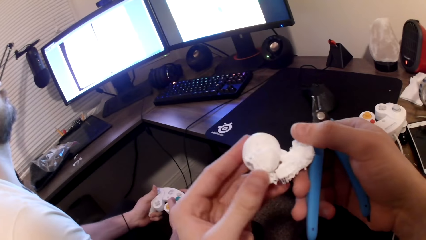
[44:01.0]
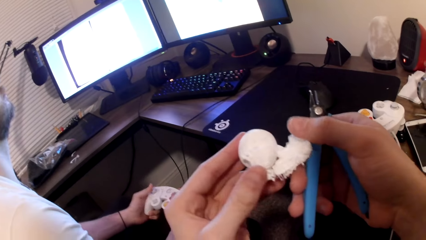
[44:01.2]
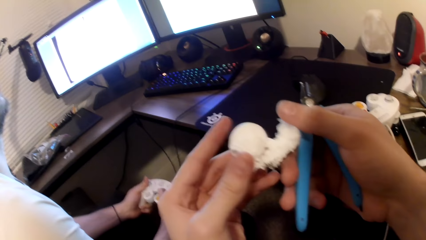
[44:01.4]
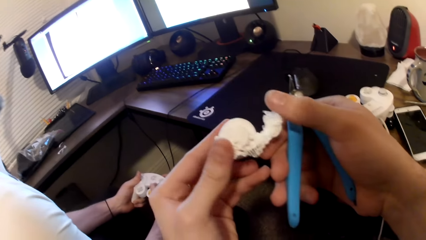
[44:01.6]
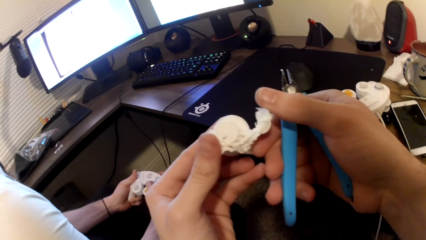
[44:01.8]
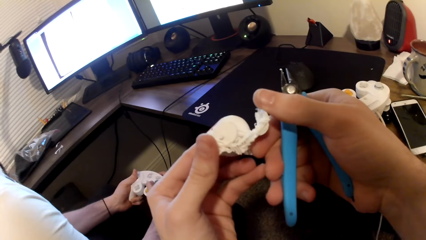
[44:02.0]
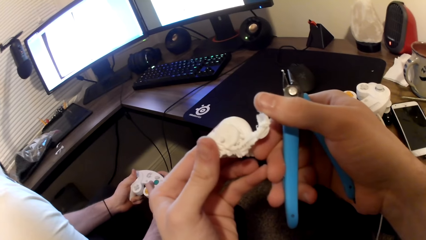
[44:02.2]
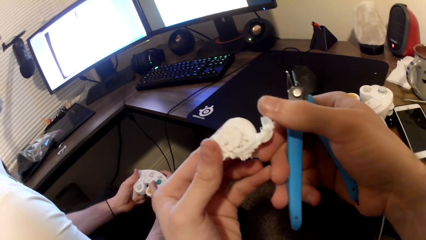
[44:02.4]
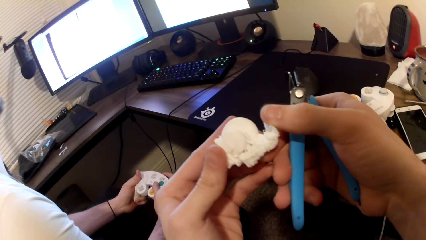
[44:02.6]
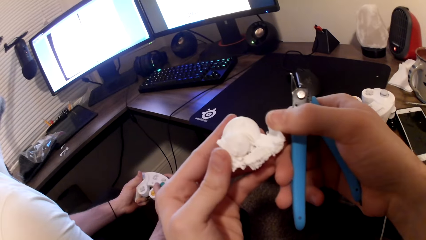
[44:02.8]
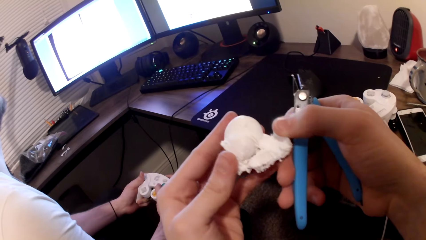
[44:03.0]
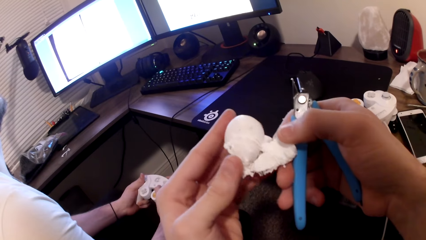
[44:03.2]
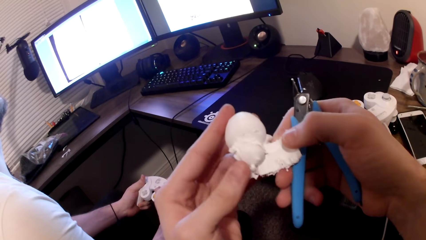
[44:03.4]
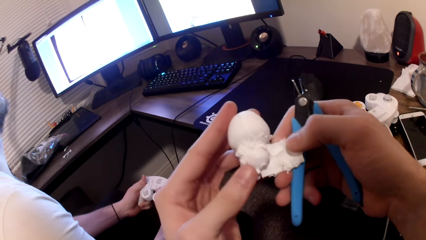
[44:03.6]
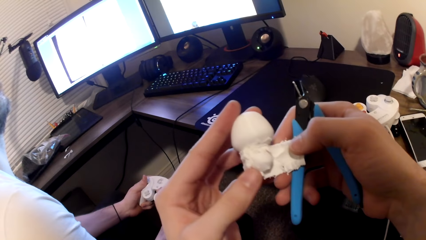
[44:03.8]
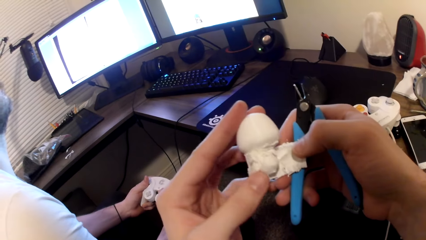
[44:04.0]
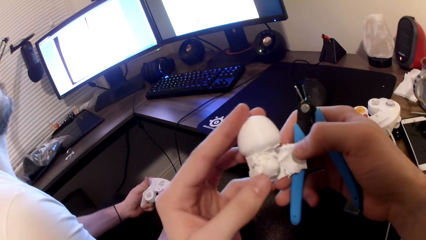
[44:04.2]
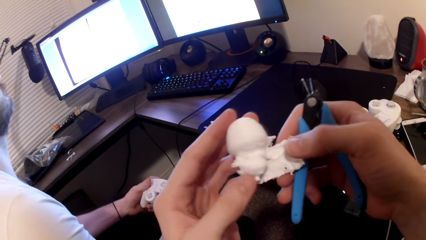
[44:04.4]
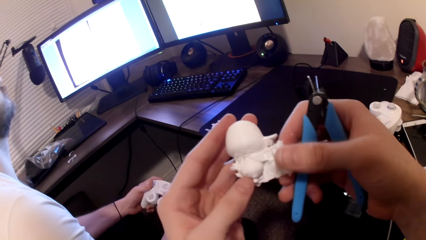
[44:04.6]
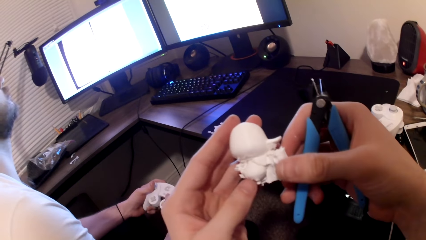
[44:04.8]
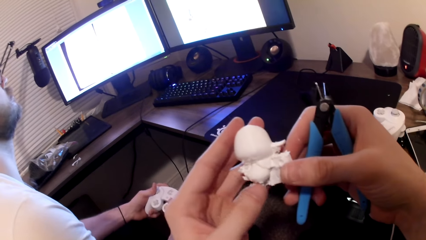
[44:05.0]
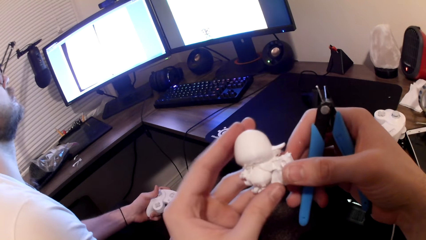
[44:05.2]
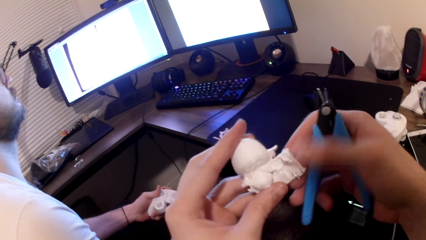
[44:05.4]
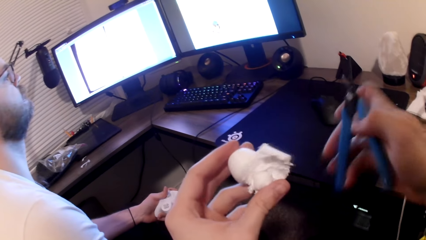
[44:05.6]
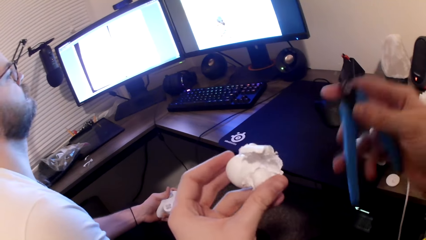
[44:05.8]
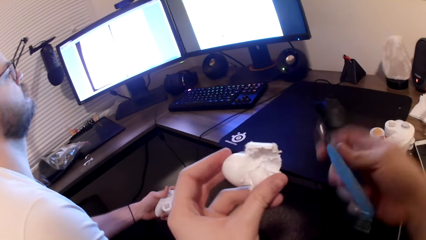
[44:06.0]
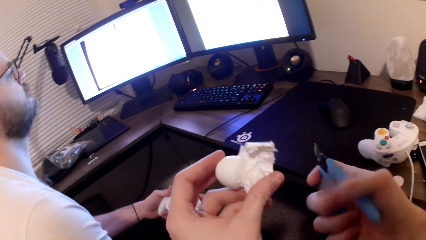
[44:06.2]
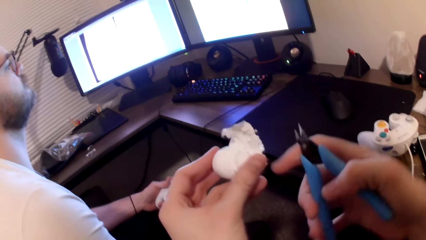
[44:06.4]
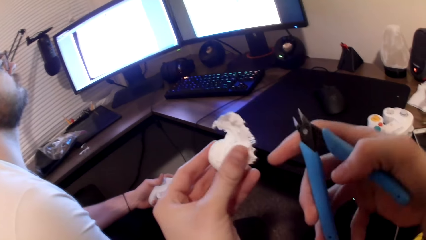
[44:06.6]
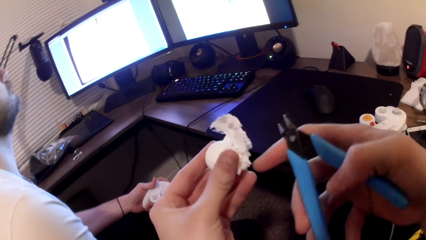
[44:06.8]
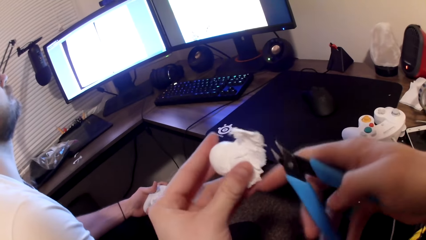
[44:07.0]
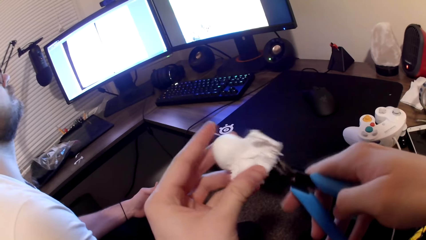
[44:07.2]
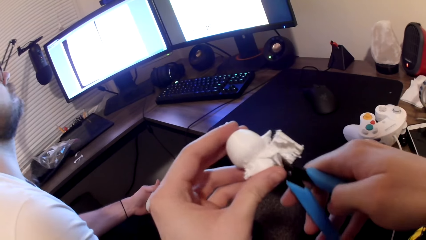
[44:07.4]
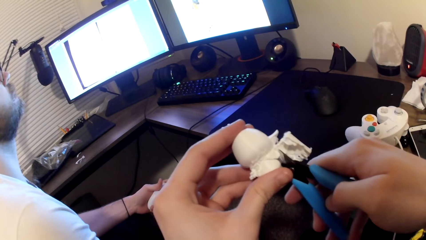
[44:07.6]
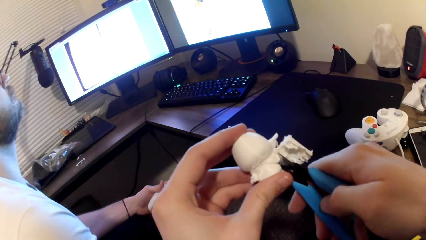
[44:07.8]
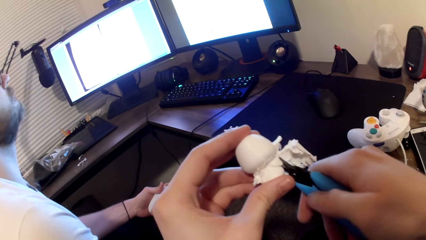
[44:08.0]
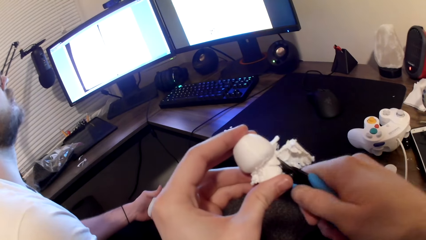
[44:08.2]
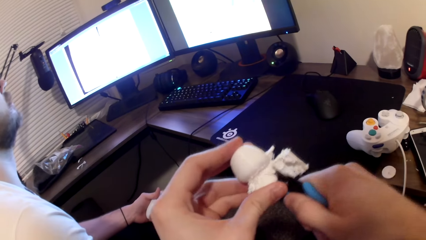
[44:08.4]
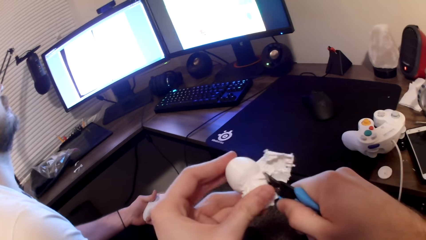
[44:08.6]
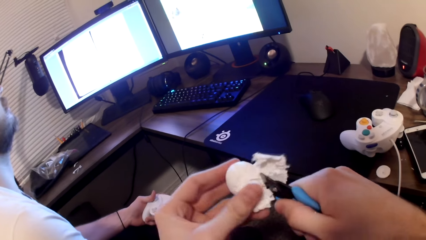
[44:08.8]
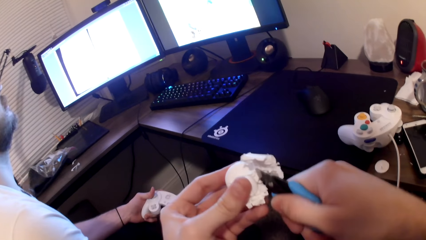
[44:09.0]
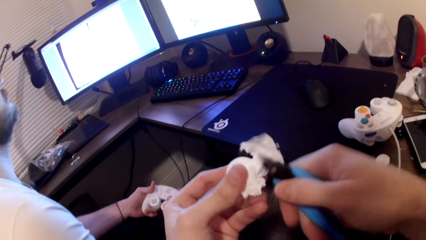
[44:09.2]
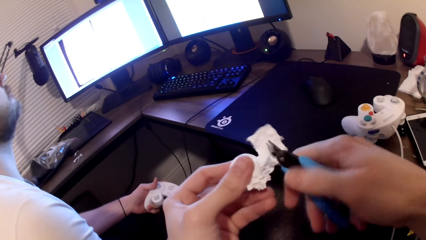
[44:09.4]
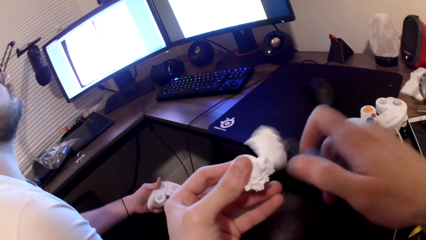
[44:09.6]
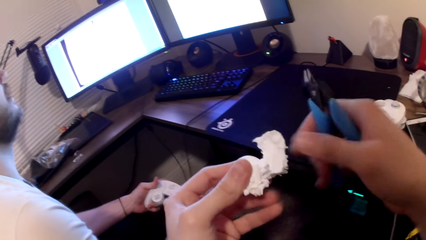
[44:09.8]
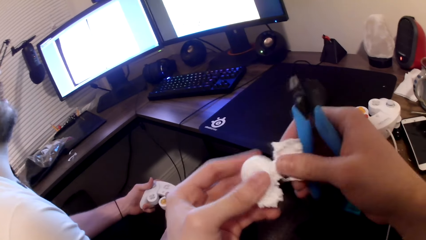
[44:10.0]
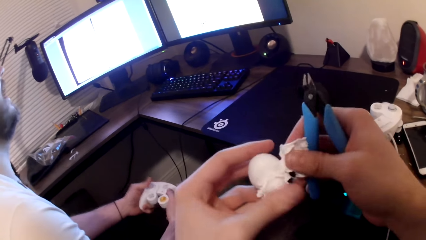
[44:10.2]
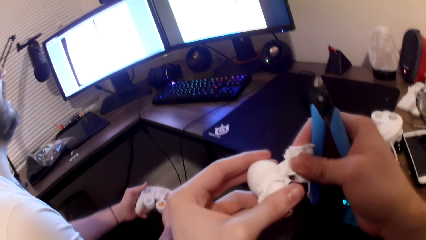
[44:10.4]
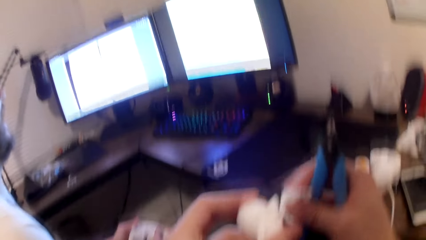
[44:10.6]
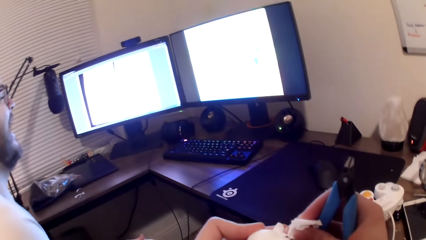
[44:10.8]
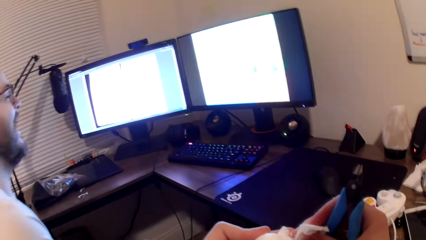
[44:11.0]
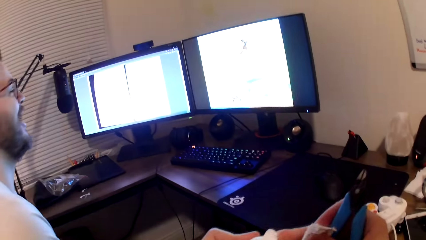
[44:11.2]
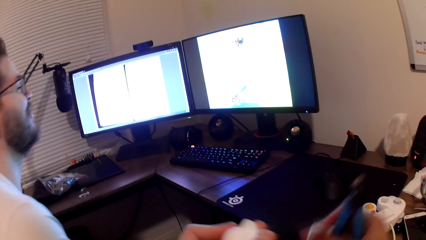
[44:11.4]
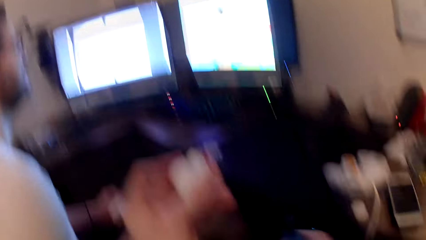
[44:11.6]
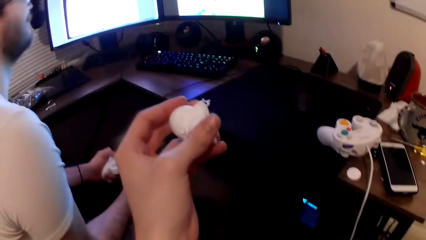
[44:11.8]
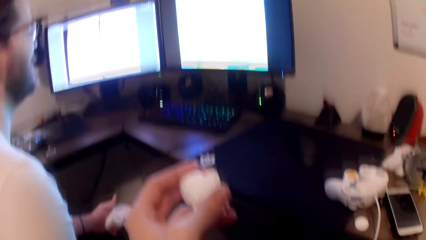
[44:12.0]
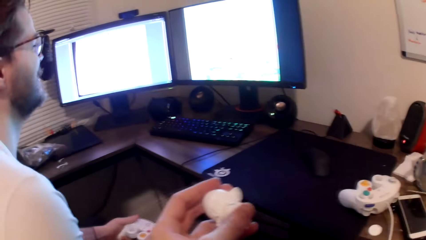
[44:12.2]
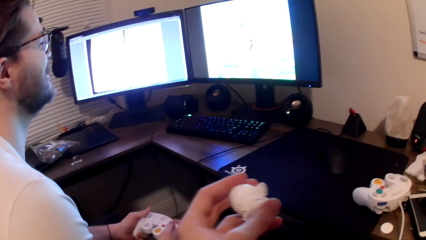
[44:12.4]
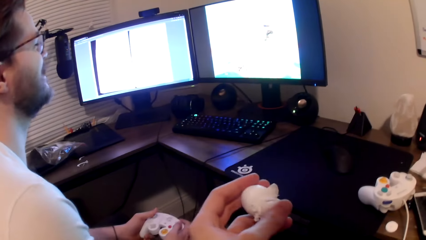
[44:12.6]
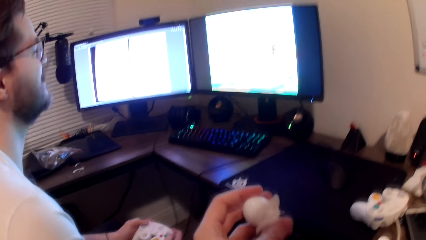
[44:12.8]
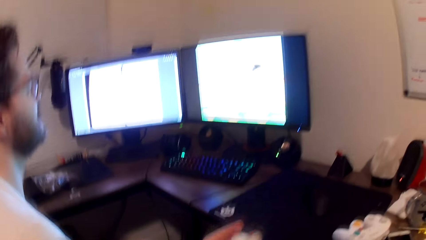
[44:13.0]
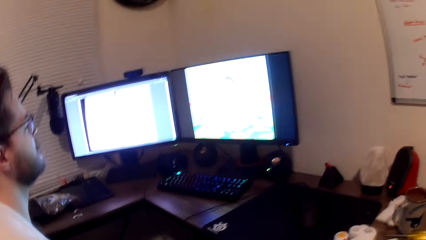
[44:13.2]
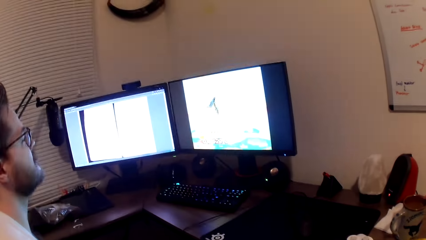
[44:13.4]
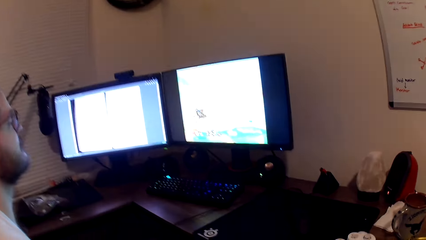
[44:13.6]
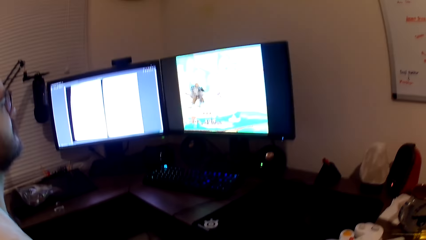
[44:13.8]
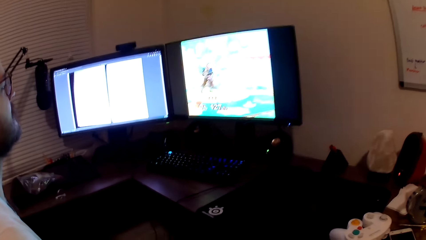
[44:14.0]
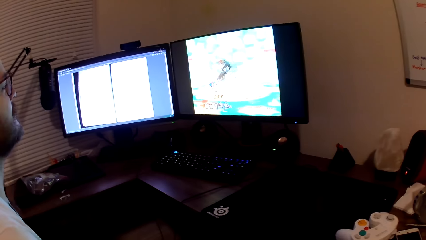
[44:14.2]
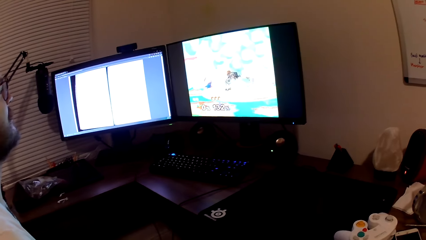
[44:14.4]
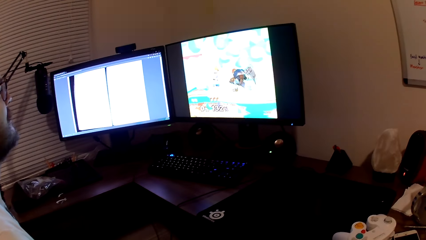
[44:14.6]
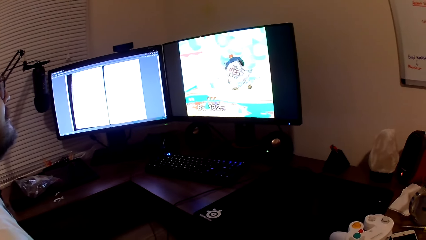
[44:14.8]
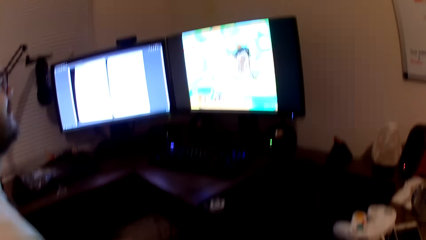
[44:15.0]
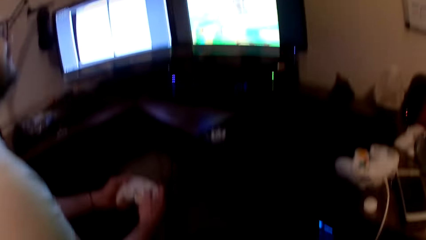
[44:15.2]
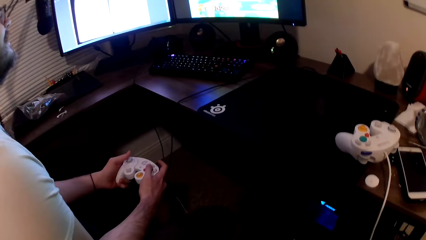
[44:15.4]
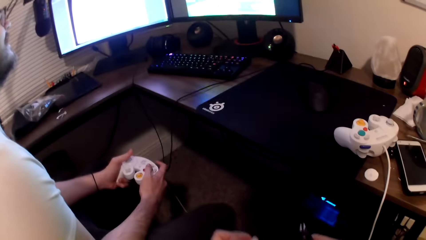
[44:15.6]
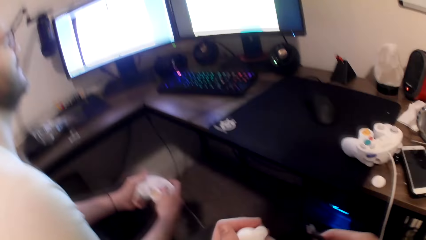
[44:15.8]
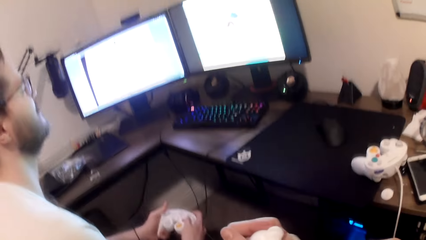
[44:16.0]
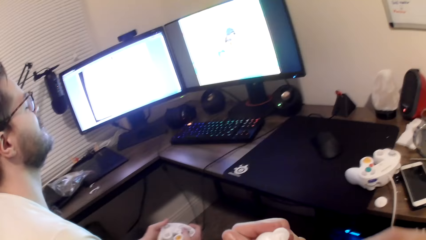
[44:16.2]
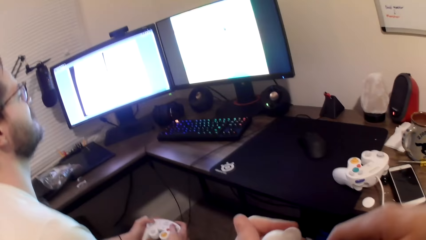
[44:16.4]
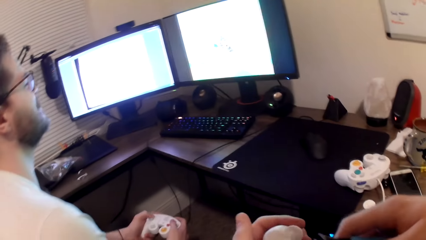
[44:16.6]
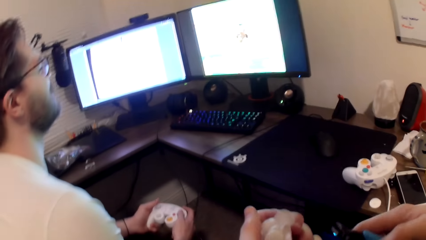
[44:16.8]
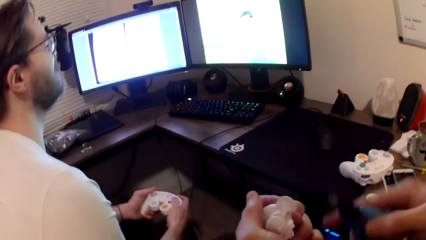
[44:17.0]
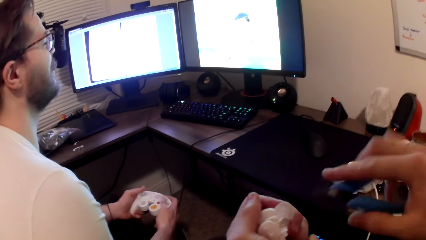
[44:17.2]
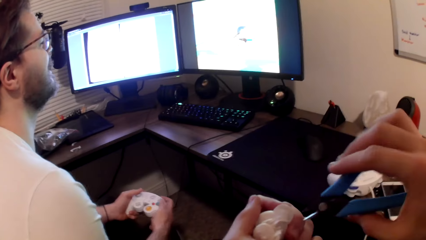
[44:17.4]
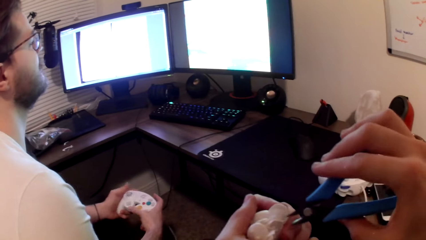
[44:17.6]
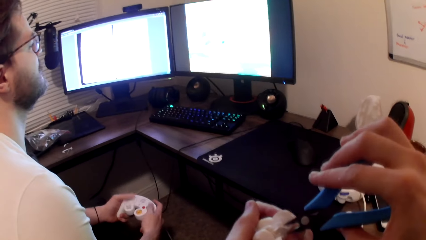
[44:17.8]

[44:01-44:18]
The camera wearer cuts the art toy with the pliers. They pluck a part of the art toy. A person plays a game on the computer.
